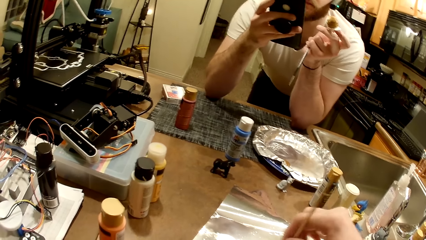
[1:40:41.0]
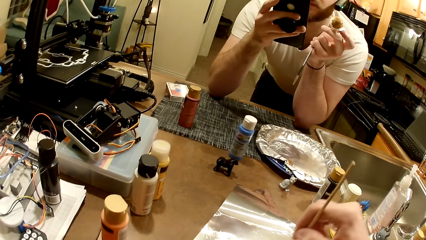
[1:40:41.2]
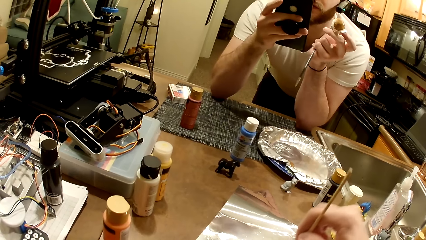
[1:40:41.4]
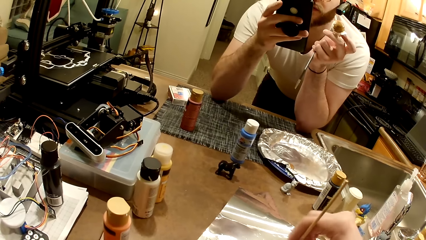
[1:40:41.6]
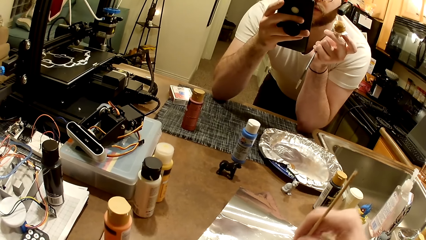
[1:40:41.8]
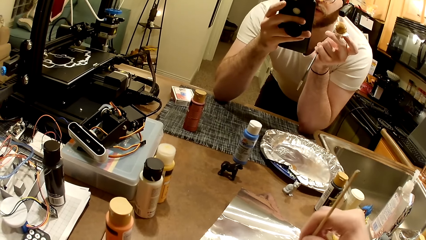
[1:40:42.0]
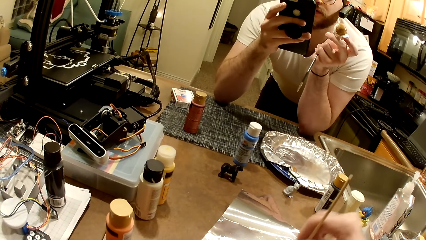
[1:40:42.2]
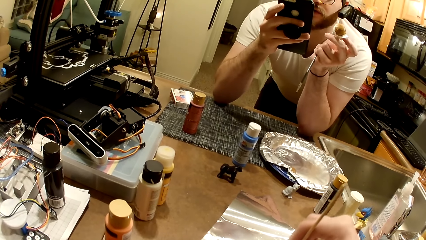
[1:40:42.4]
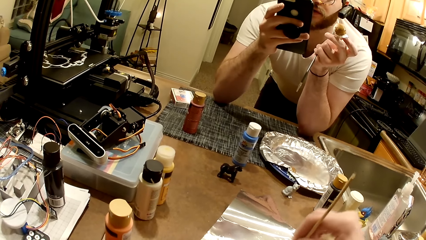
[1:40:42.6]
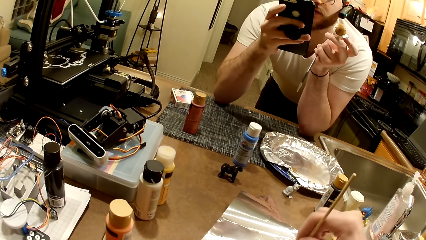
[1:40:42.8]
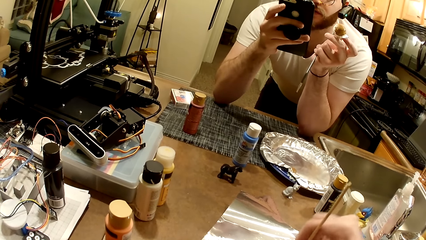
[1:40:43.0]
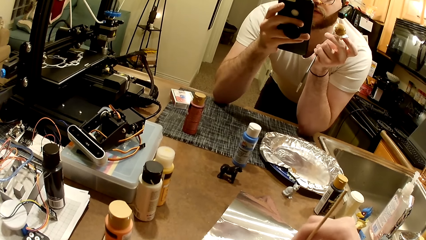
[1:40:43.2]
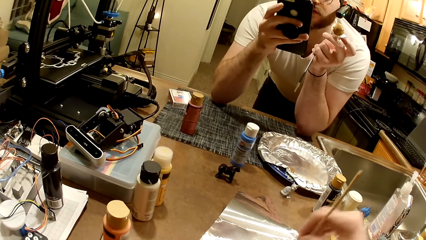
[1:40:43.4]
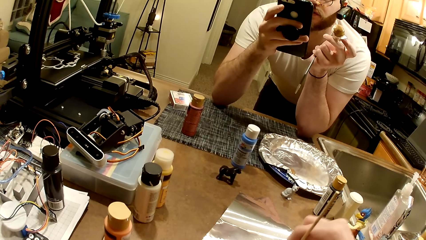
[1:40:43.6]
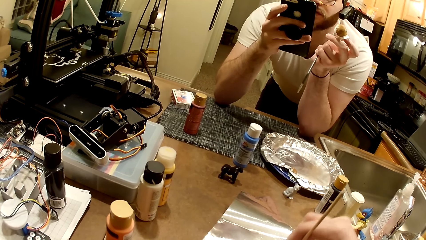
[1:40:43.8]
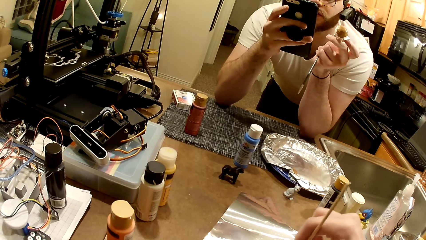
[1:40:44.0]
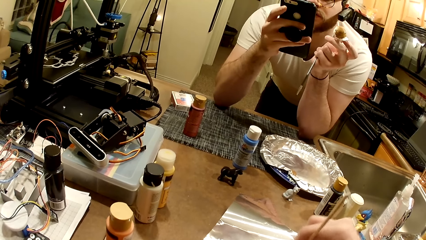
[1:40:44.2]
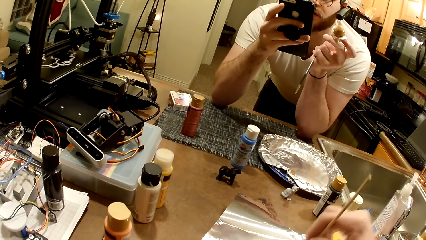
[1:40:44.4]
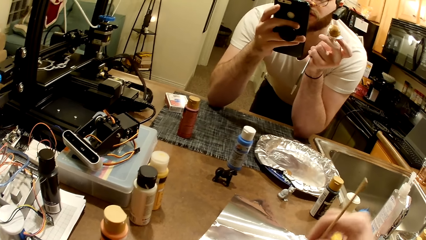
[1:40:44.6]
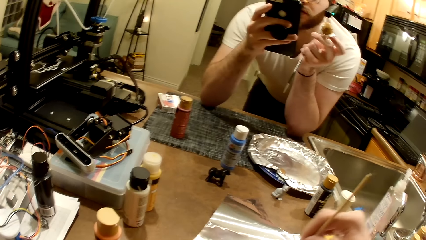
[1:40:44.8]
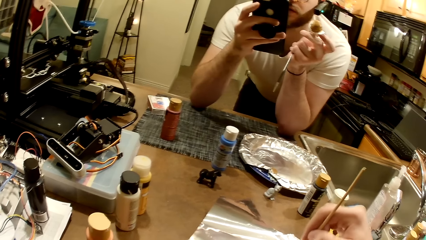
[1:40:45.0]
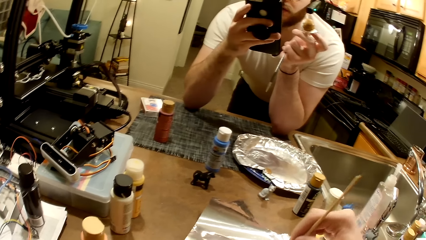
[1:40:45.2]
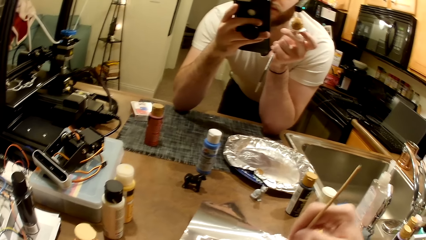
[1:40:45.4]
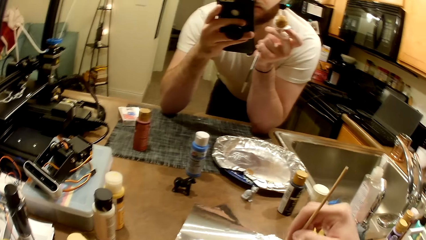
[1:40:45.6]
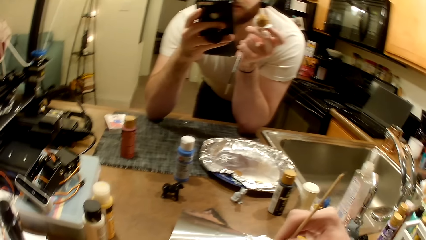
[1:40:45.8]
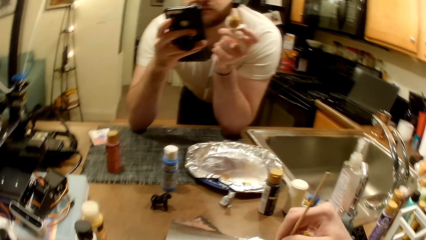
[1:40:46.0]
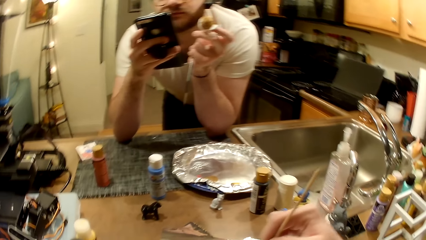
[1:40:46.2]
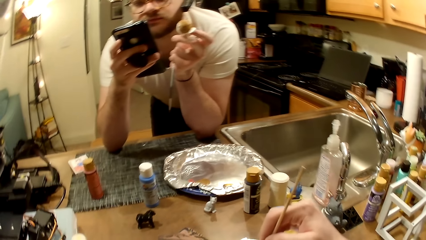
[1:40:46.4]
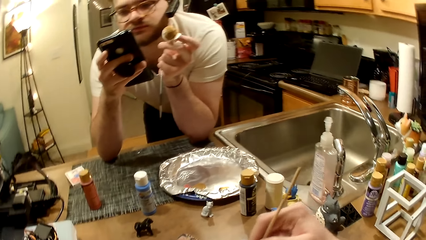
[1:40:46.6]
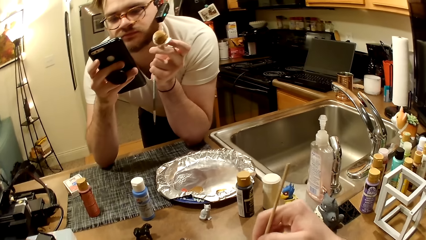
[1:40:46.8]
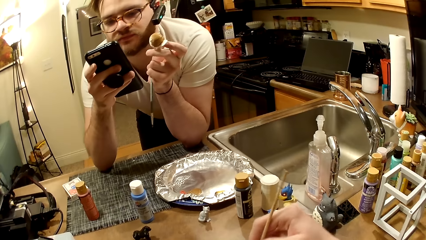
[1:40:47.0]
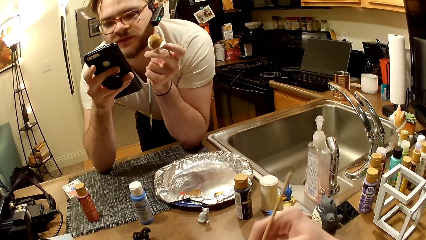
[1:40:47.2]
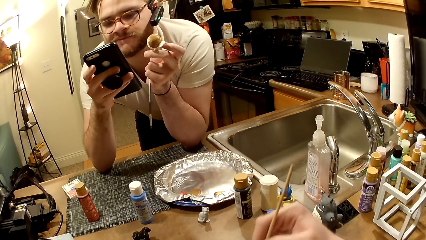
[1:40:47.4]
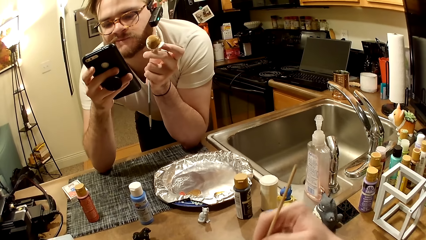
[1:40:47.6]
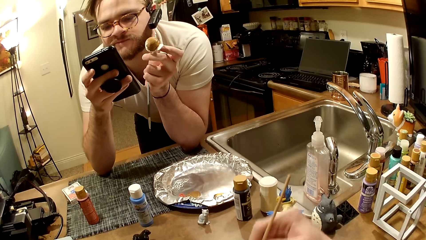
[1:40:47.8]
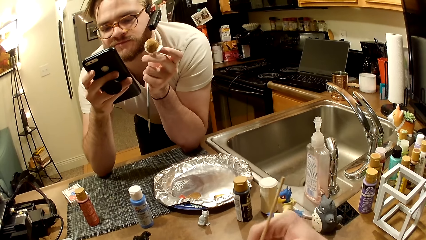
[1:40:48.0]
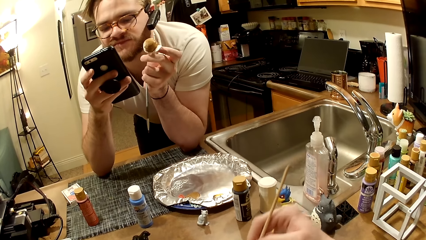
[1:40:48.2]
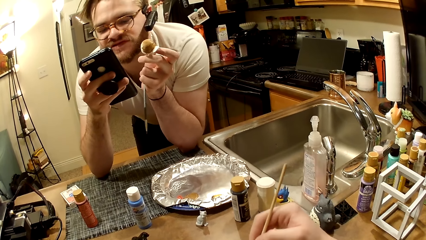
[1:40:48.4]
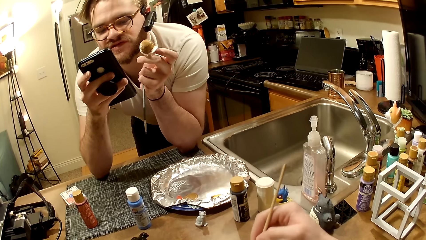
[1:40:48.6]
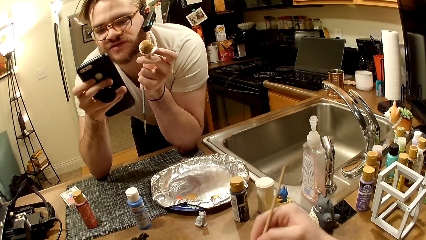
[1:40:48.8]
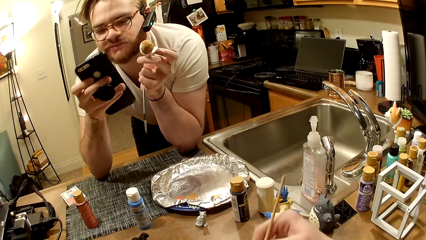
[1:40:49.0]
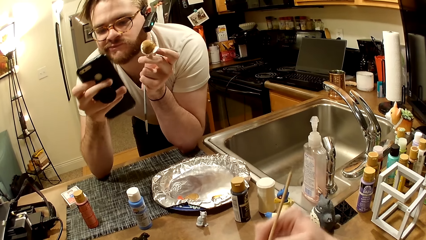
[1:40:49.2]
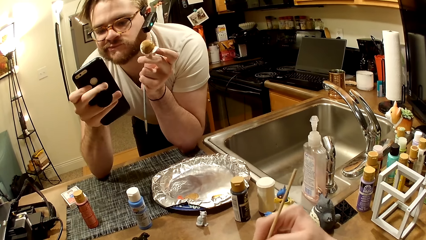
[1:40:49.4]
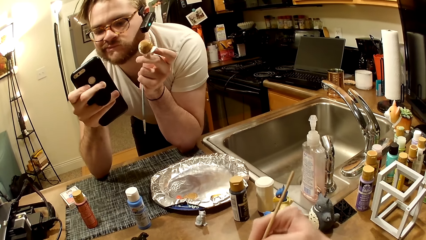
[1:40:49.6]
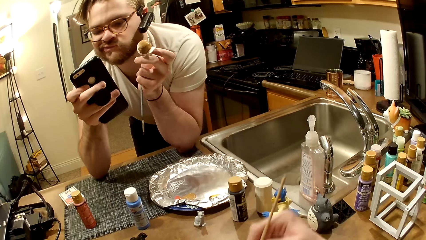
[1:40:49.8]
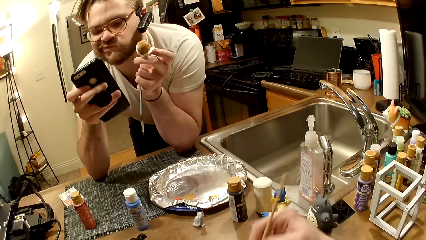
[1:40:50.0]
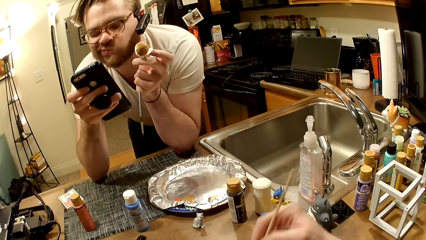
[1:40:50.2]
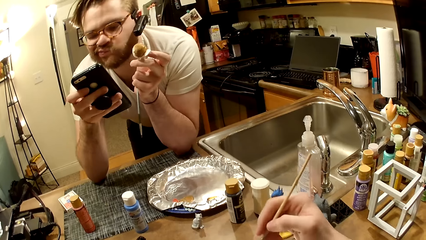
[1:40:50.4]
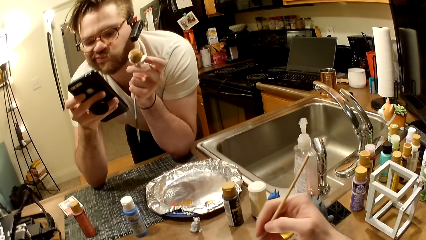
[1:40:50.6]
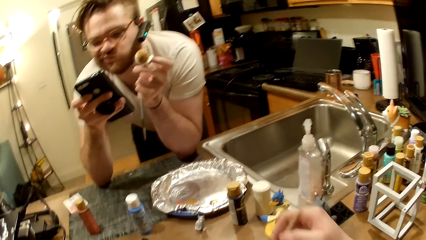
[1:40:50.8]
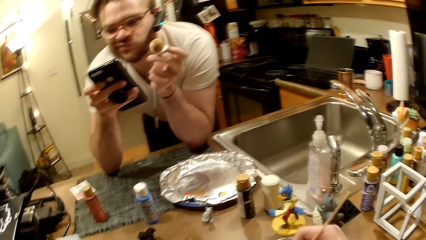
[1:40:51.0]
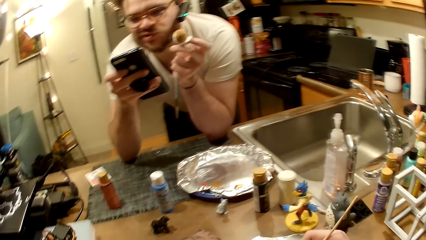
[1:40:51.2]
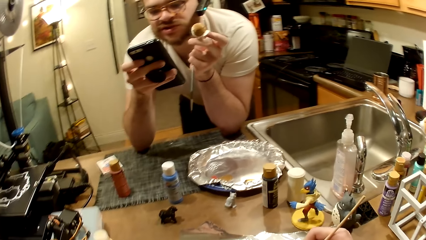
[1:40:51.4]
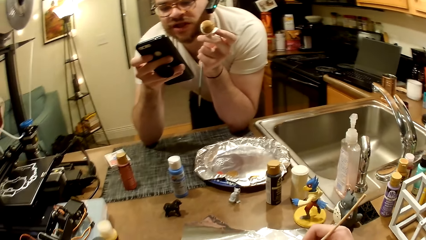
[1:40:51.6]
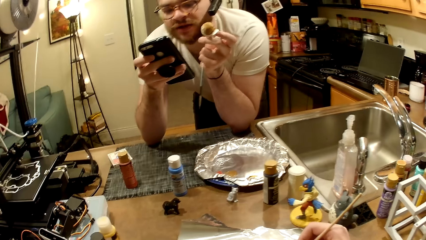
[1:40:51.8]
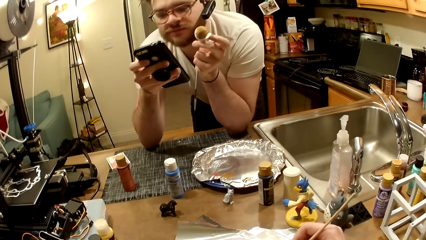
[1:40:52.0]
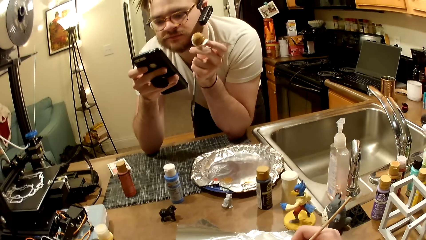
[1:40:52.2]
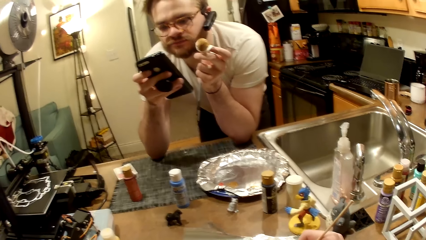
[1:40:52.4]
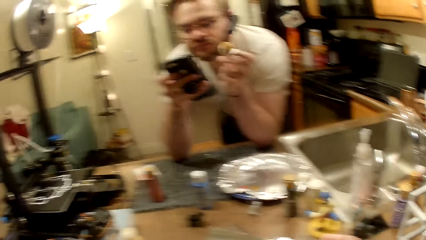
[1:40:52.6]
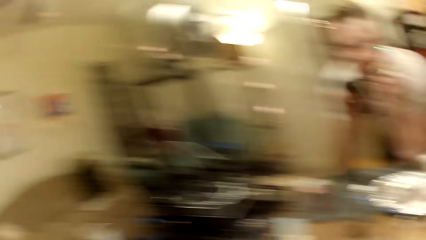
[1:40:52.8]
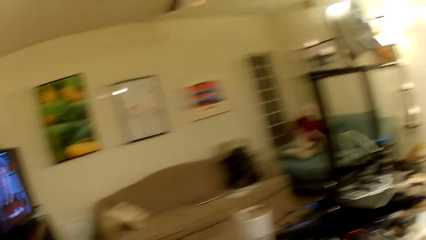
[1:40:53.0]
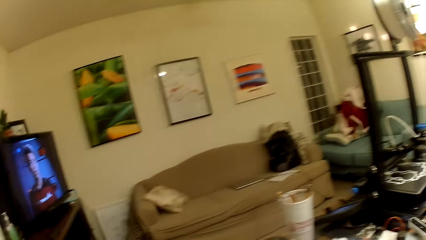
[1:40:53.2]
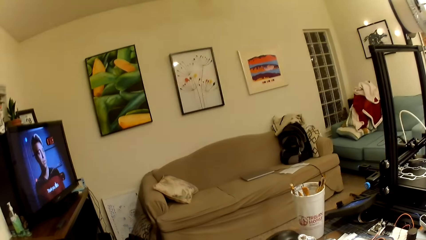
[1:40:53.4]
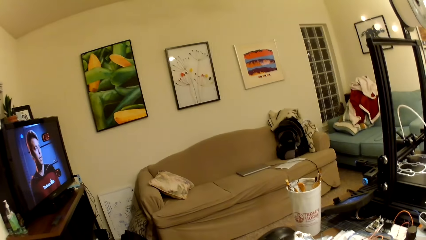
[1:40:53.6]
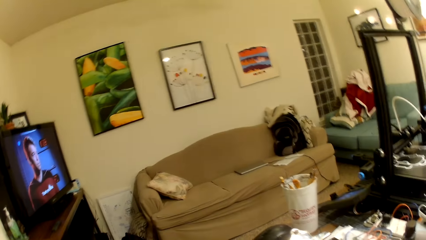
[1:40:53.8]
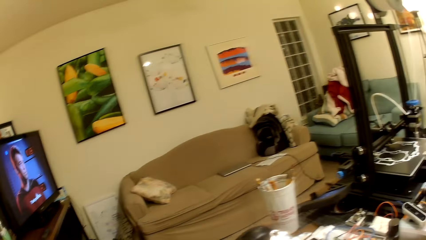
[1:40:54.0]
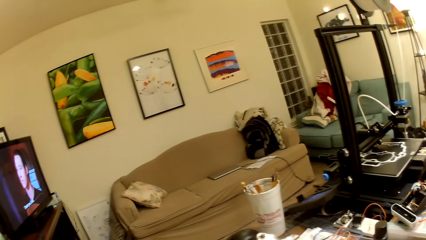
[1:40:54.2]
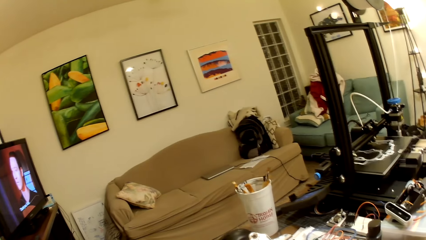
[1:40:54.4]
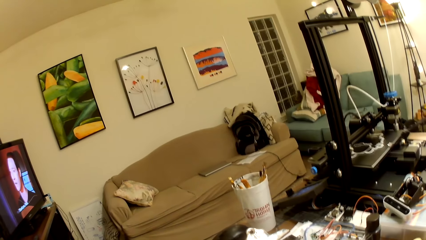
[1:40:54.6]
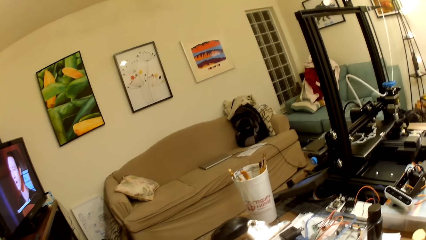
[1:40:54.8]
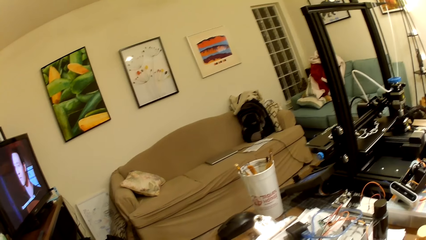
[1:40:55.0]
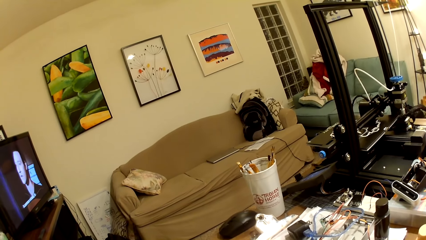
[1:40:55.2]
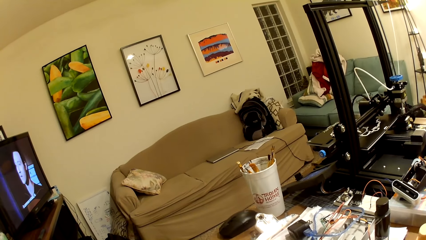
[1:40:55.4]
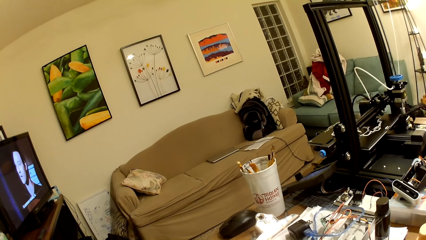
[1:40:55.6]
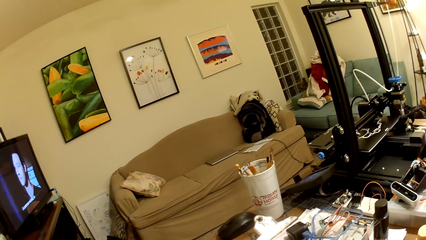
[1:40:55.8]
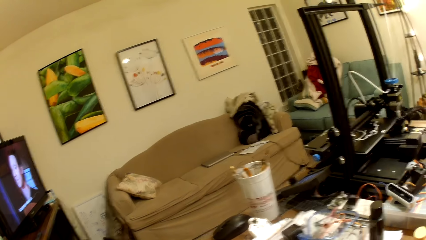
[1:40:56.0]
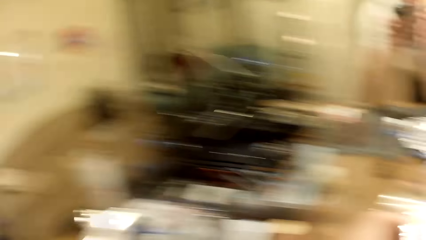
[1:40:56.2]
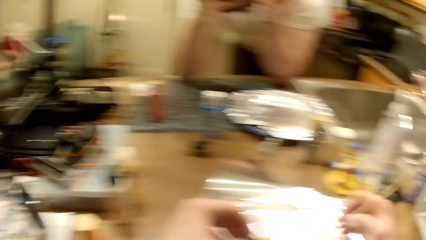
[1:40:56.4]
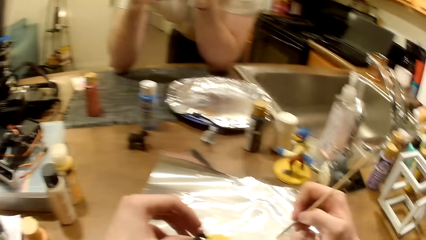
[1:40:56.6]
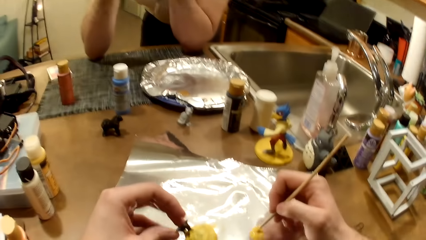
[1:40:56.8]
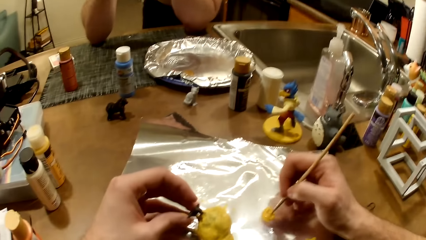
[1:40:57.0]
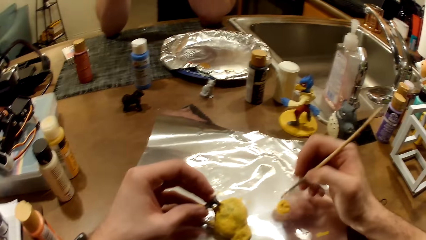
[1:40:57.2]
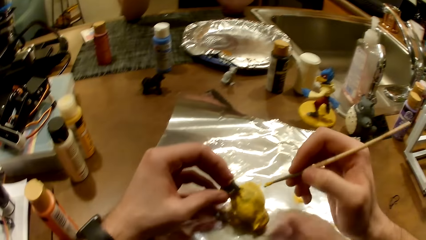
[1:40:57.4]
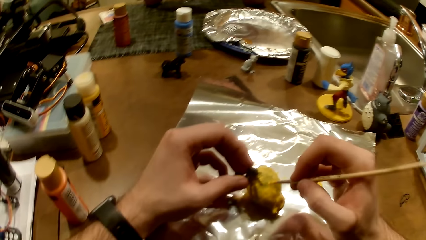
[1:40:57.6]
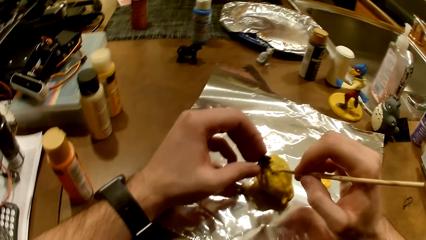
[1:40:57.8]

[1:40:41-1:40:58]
A man operates the phone. The camera wearer looks around the house. He stirs the paint with the paint brush with his right hand. He holds the bird figurine with his left hand.
